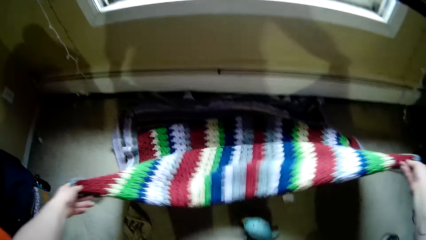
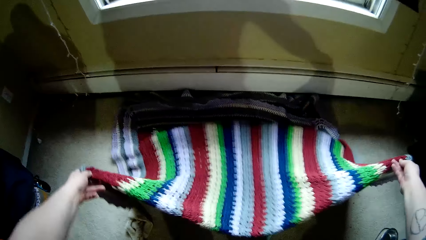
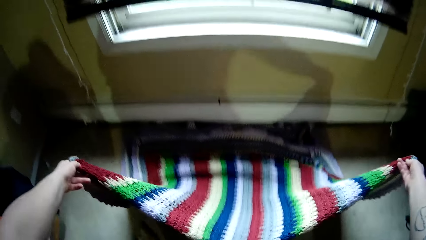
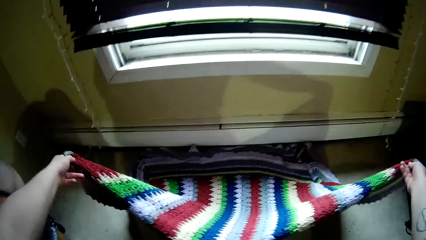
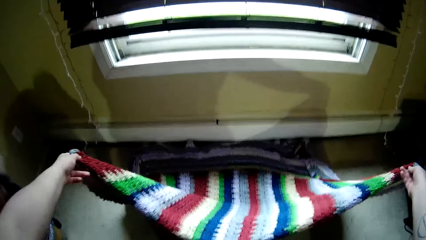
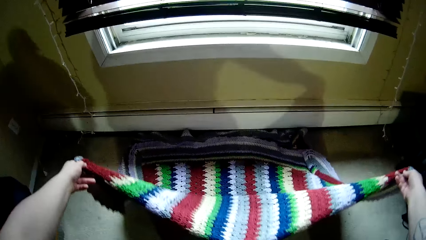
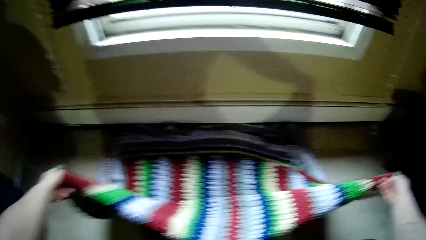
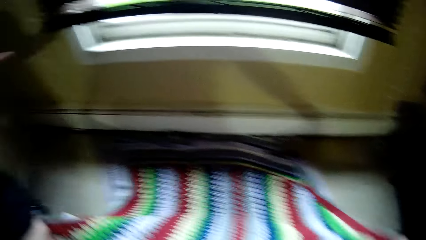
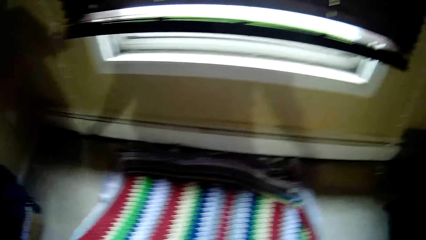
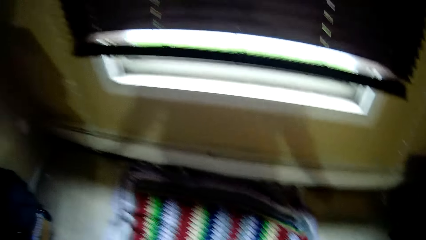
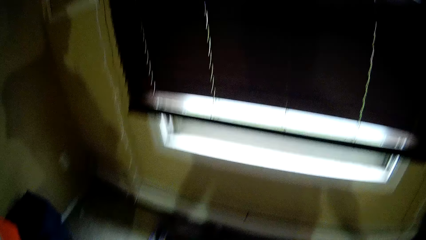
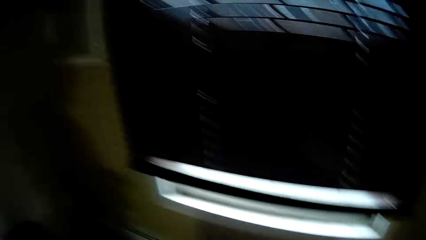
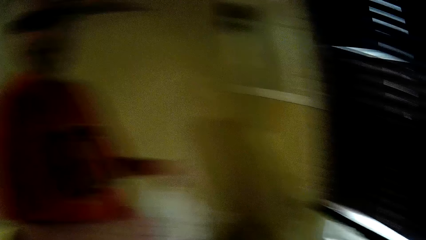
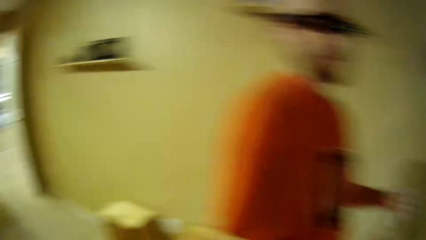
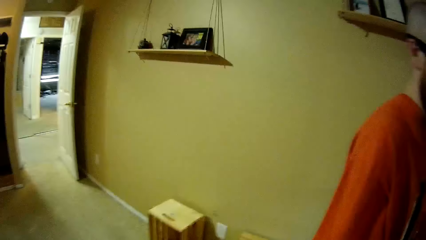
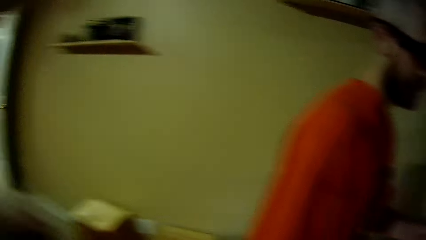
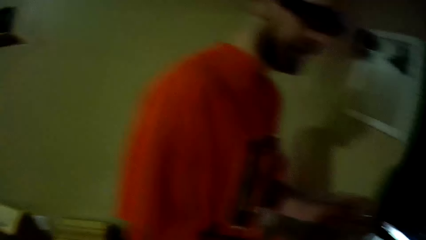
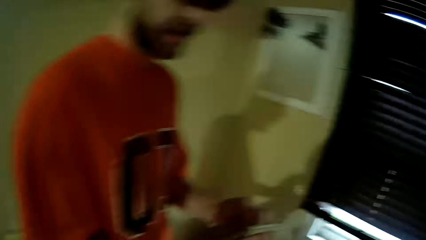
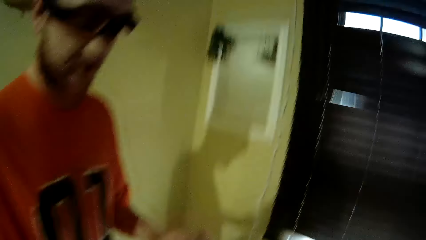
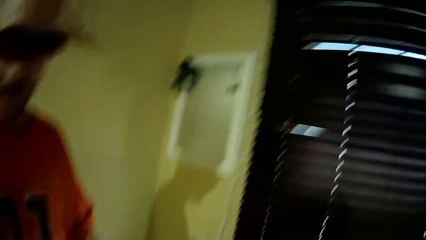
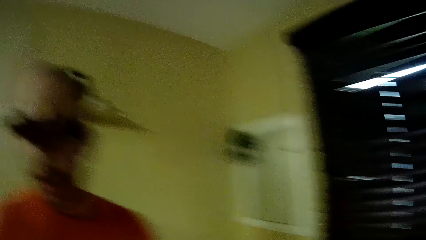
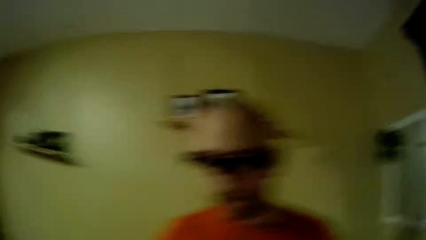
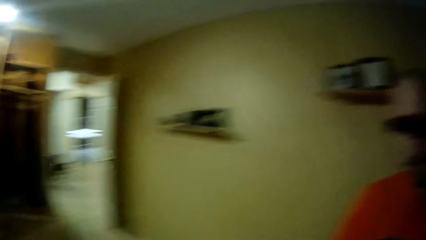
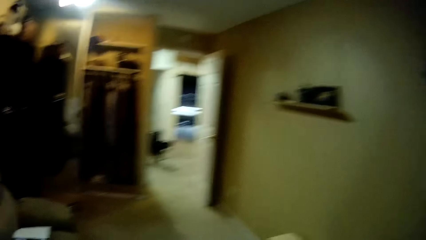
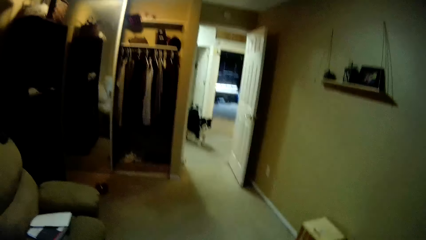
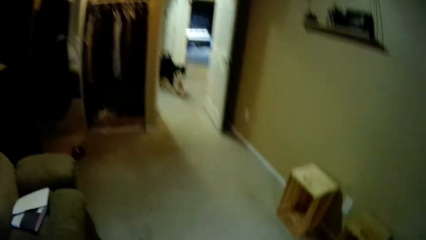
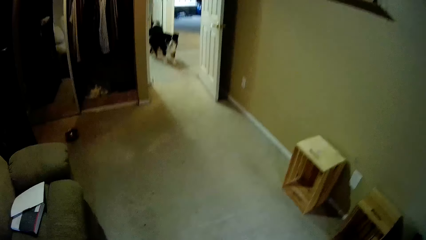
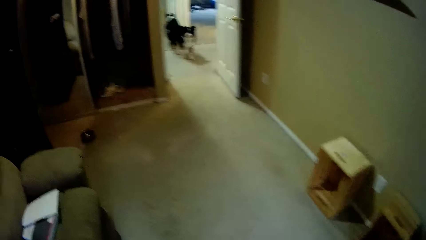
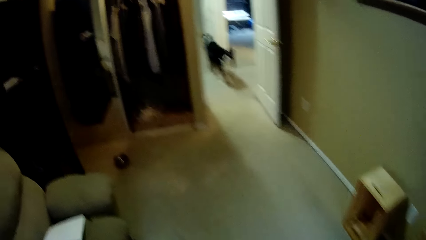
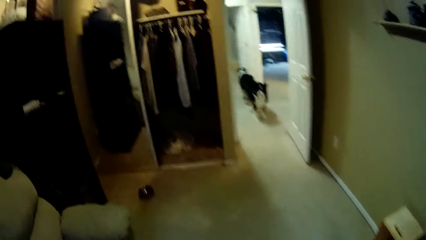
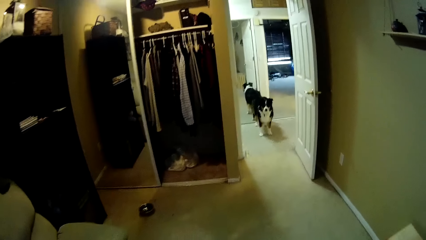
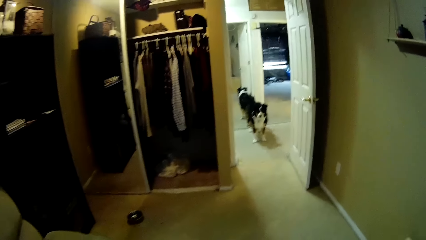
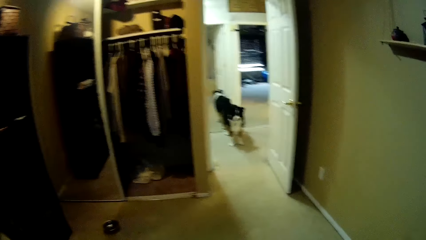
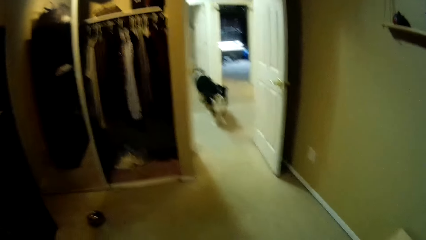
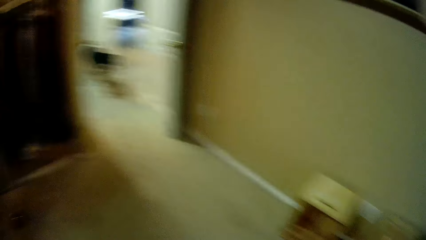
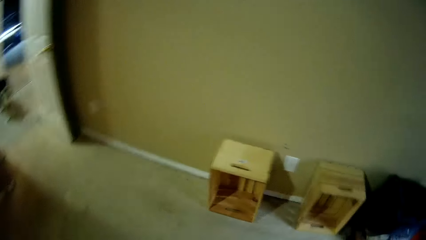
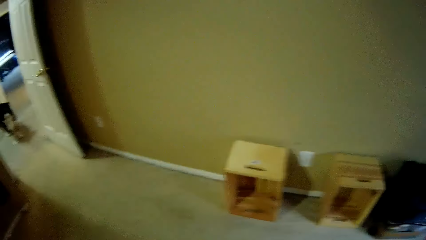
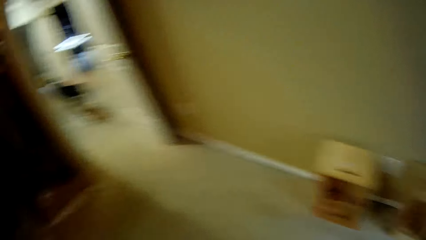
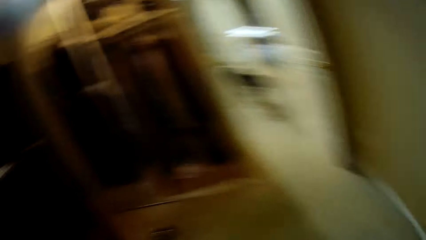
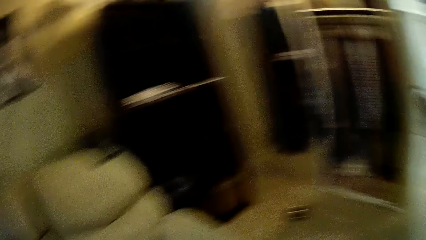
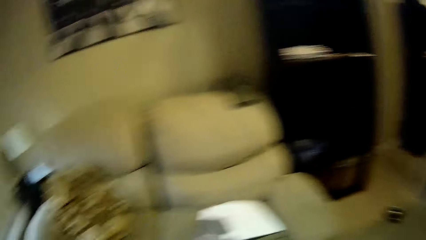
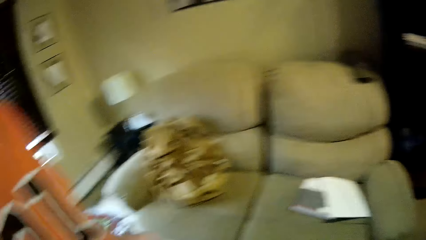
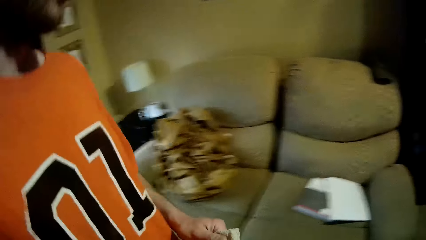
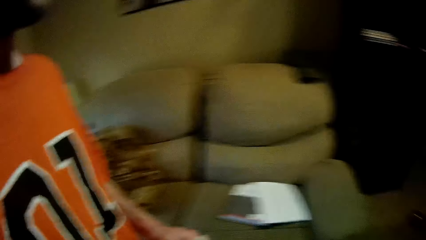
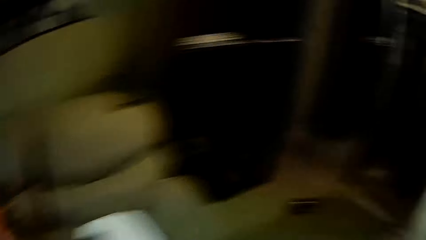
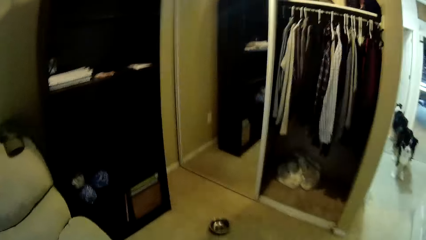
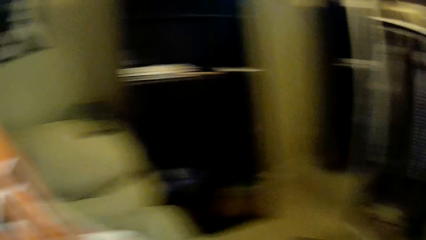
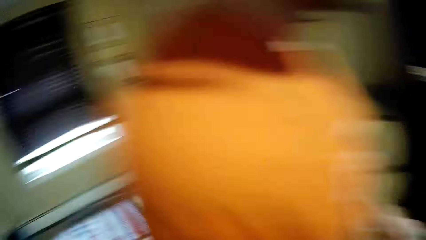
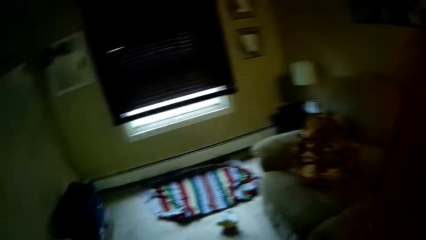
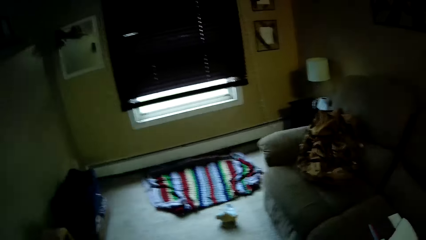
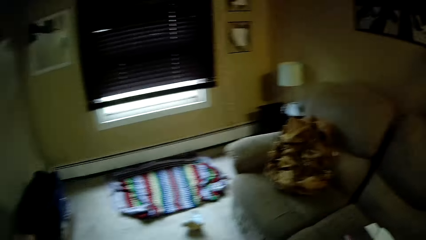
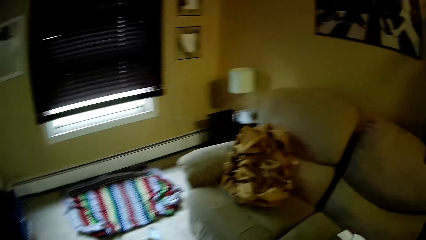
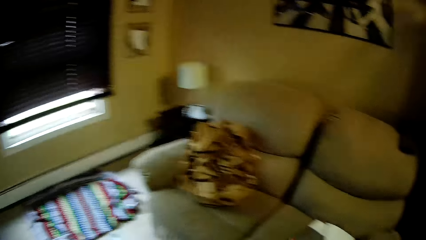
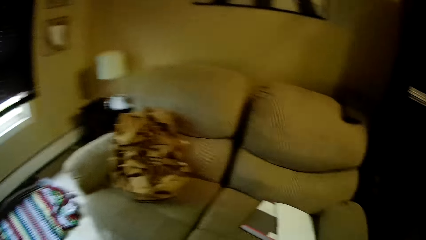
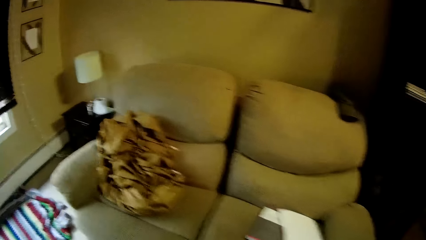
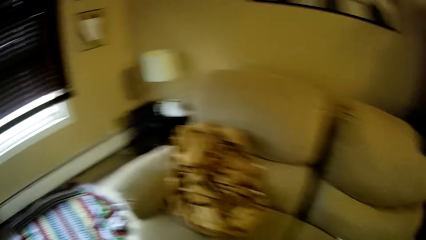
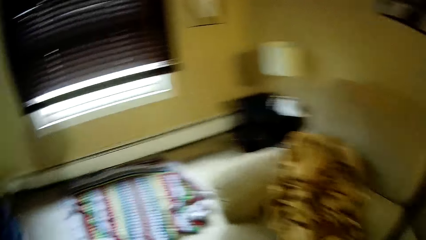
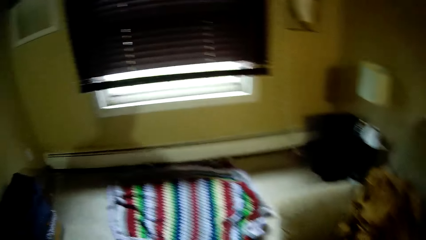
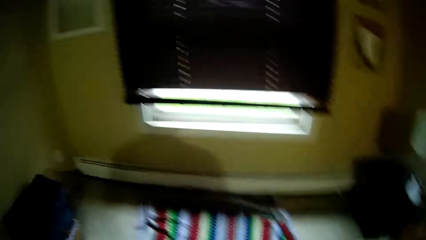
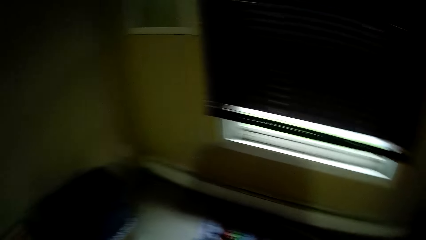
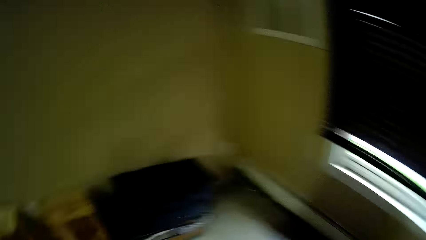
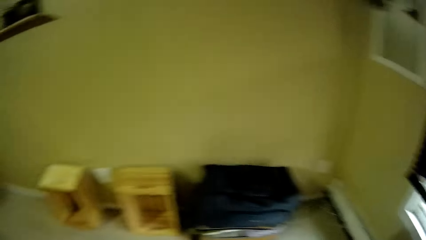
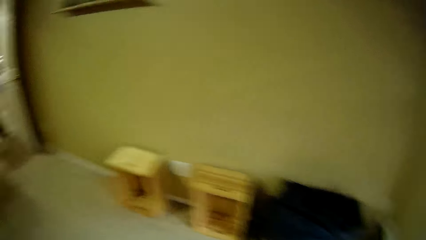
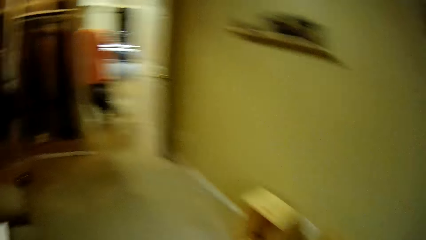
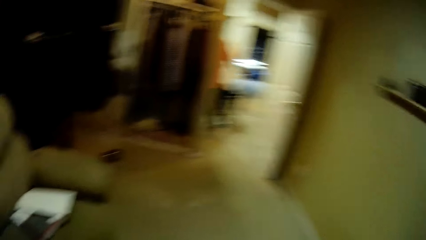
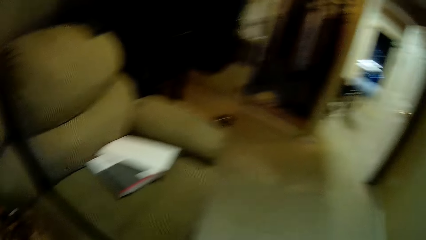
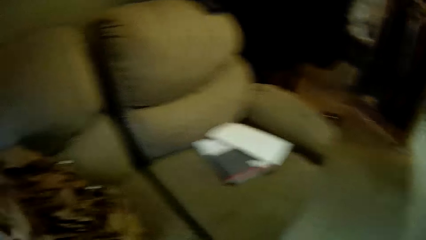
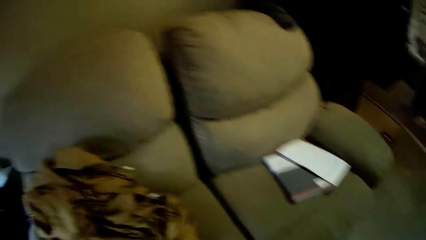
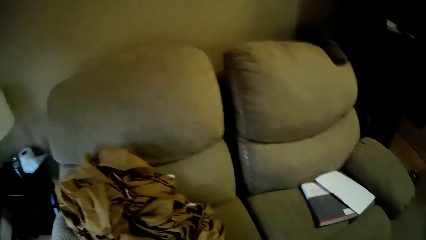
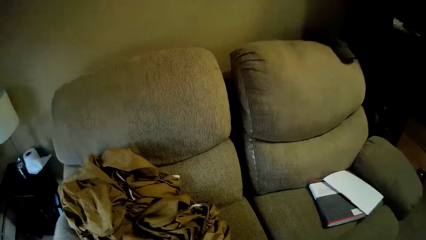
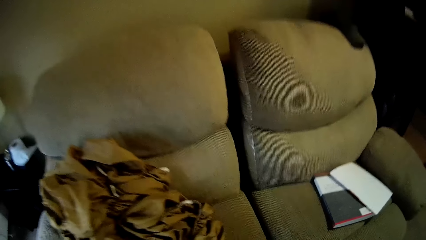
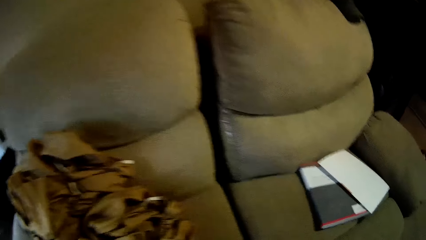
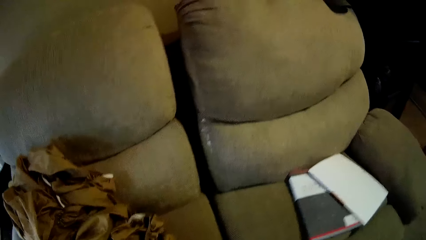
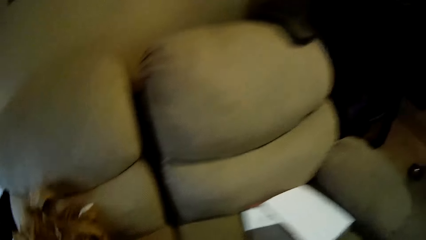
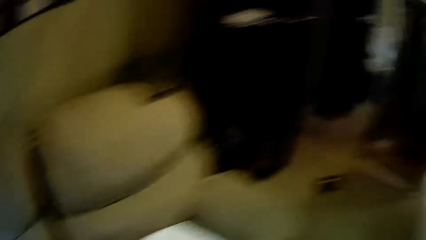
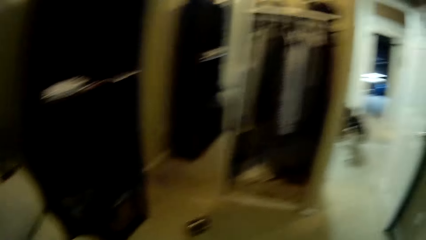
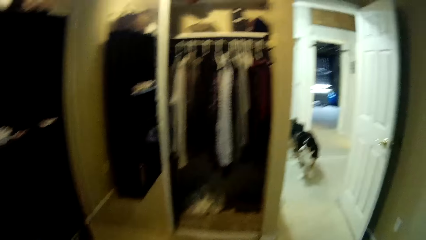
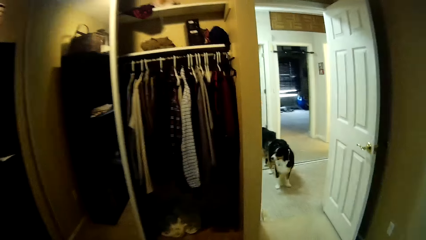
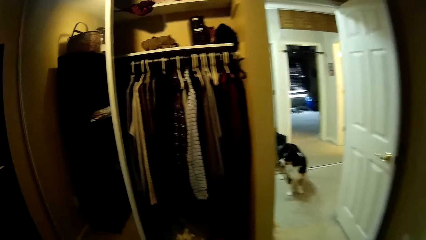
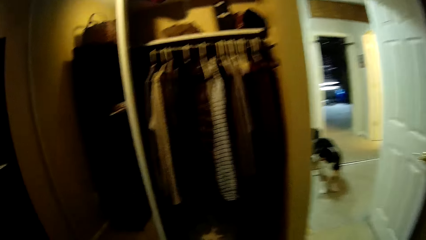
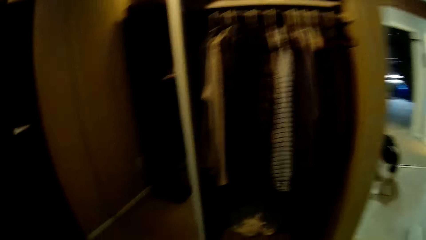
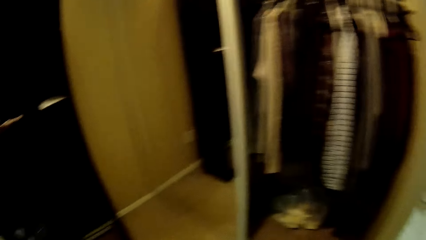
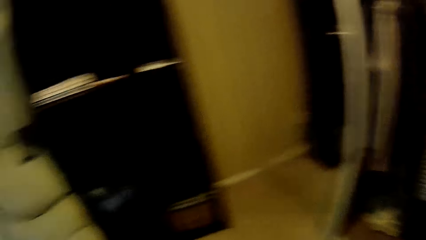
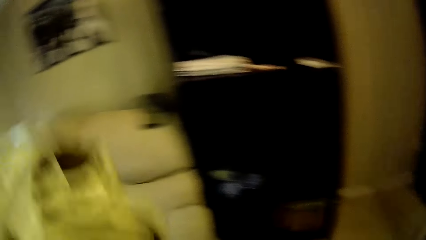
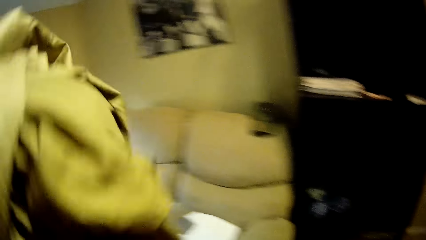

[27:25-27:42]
The camera wearer adjusts the cloth on the floor. She walks around. She looks around. She walks around. She walks around again. She picks up a bed sheet from a cushion with her left hand.
